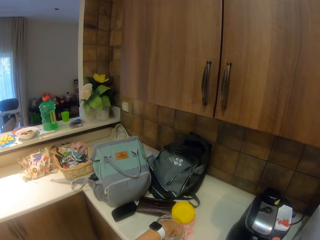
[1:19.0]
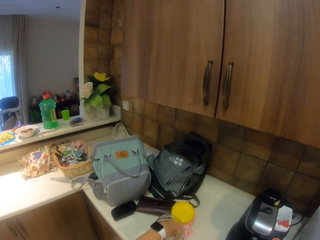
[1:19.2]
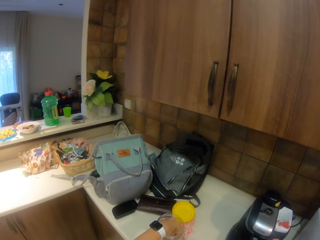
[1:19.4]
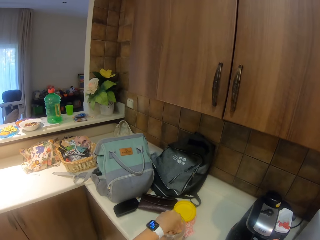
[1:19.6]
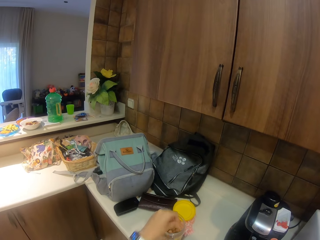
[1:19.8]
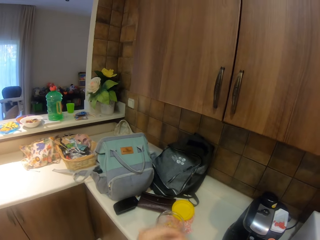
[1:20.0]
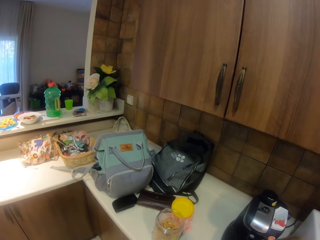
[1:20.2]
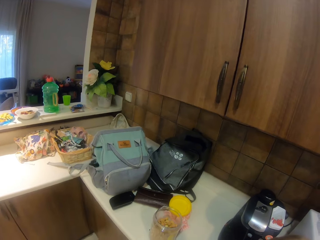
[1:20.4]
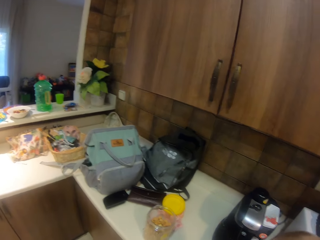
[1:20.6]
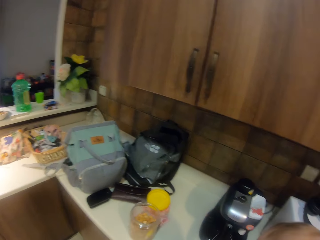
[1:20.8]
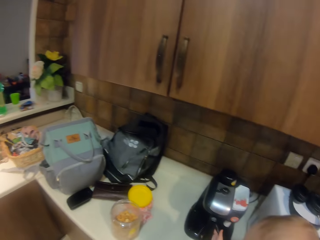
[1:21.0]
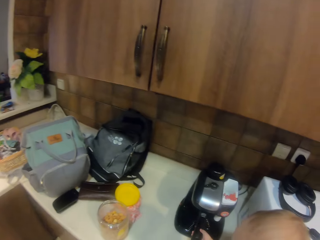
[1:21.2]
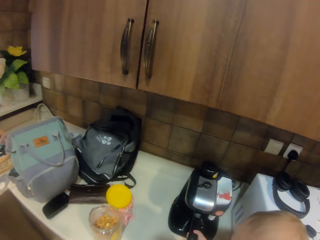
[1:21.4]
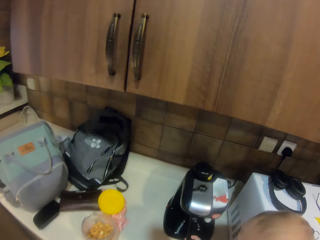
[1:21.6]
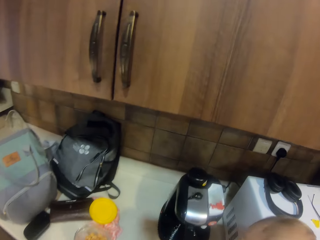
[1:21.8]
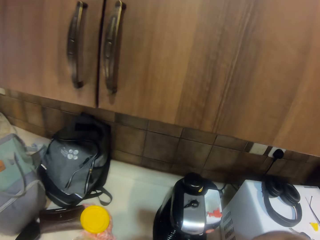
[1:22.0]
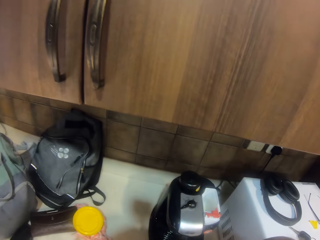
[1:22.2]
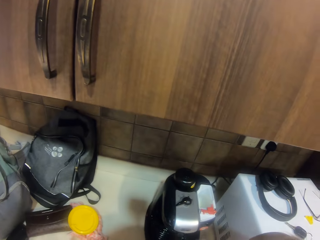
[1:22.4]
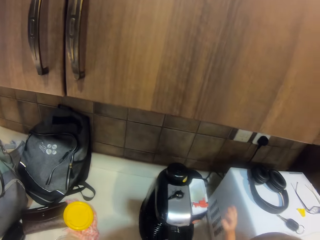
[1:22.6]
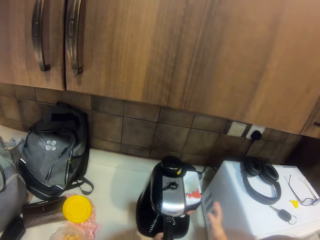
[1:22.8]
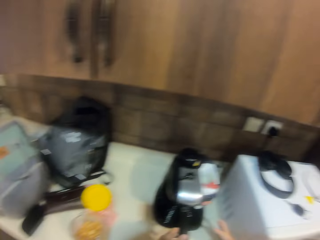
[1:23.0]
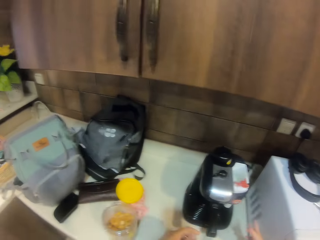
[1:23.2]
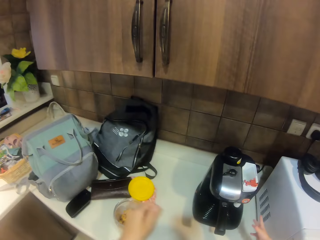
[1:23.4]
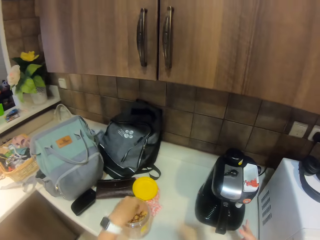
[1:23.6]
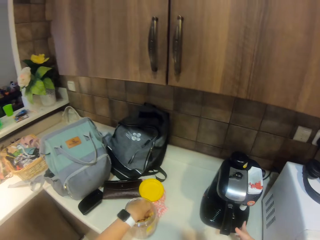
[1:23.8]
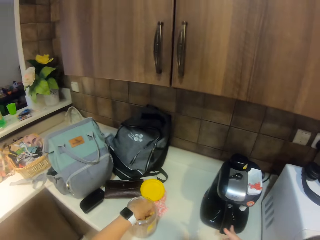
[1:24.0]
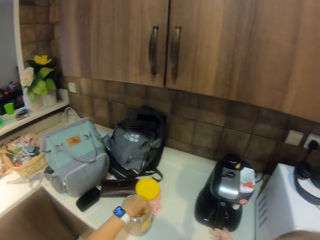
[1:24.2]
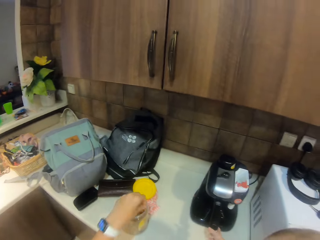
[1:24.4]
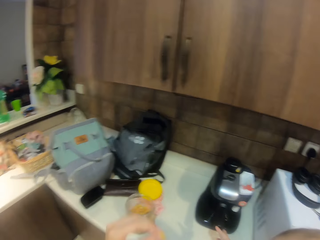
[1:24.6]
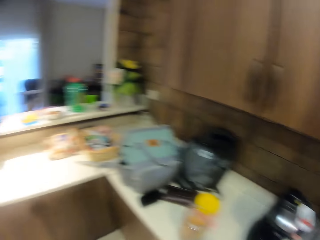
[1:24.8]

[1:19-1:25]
The camera wearer picks up the ground nut from the container. They eat the ground nut. They pick up the ground nut from the container.

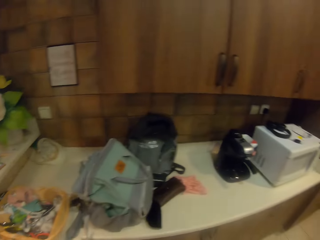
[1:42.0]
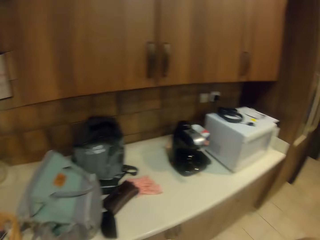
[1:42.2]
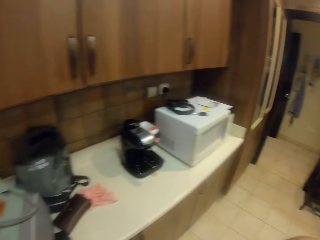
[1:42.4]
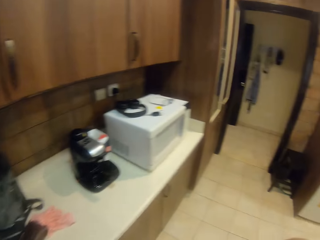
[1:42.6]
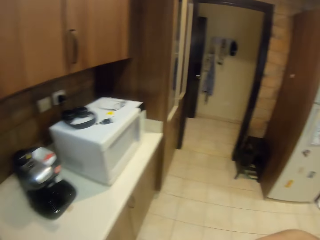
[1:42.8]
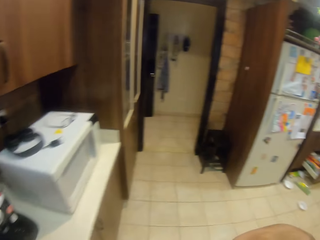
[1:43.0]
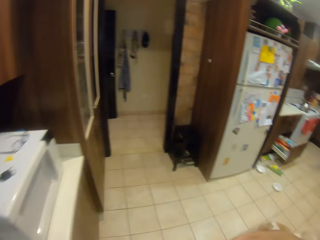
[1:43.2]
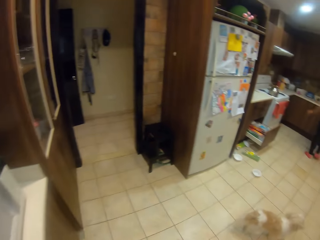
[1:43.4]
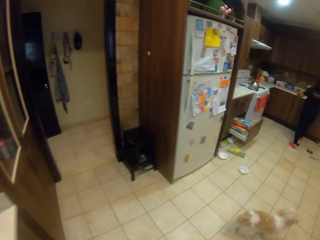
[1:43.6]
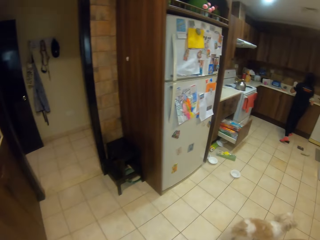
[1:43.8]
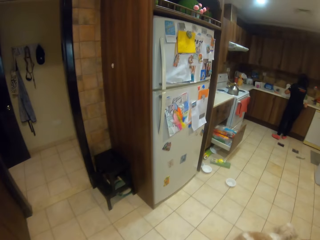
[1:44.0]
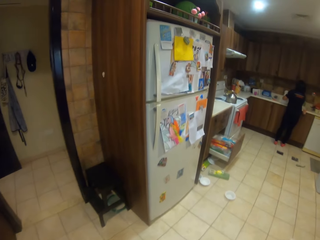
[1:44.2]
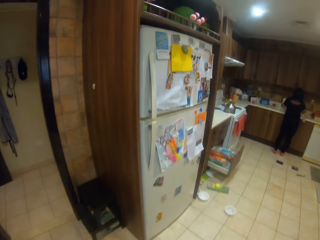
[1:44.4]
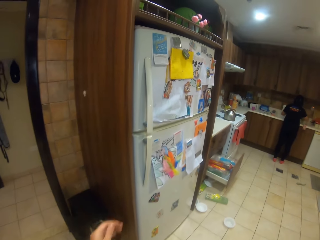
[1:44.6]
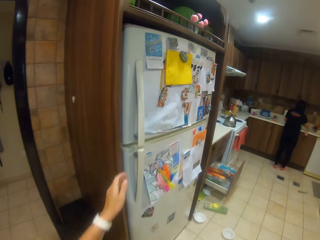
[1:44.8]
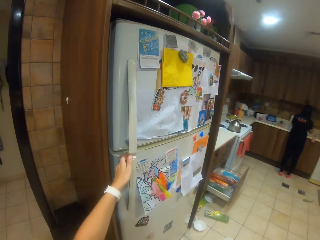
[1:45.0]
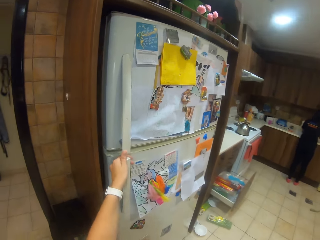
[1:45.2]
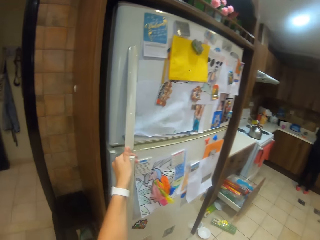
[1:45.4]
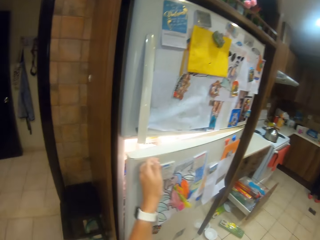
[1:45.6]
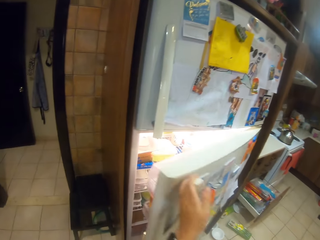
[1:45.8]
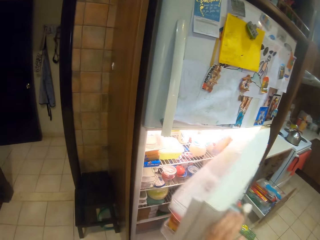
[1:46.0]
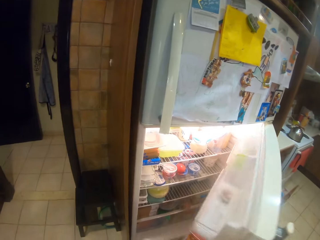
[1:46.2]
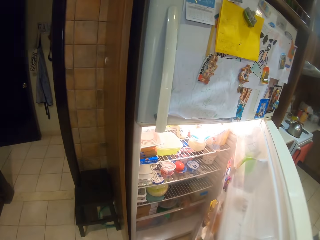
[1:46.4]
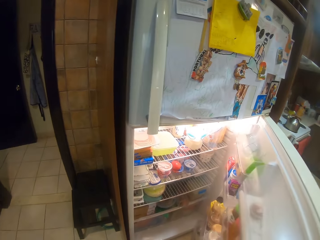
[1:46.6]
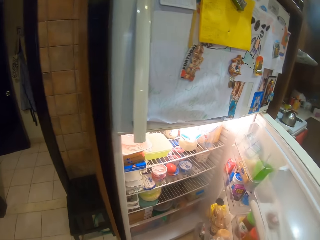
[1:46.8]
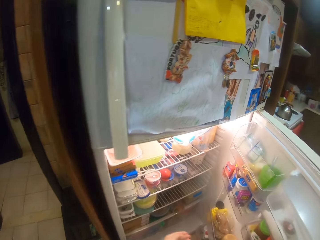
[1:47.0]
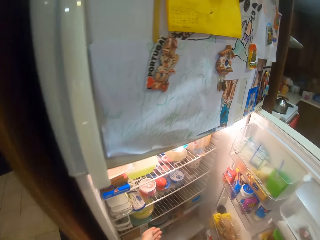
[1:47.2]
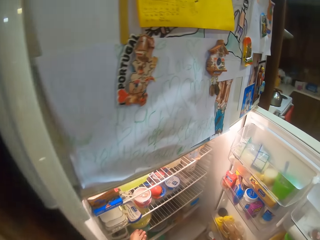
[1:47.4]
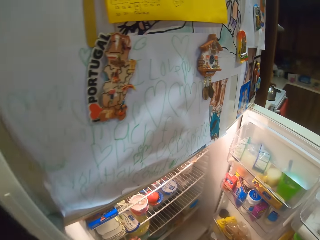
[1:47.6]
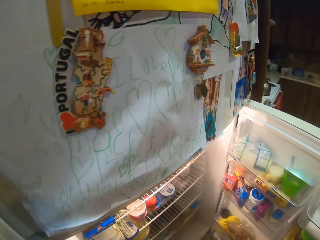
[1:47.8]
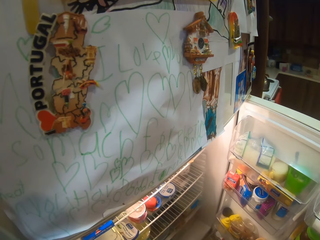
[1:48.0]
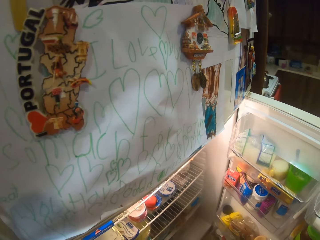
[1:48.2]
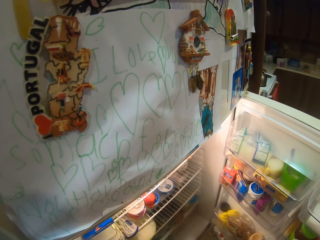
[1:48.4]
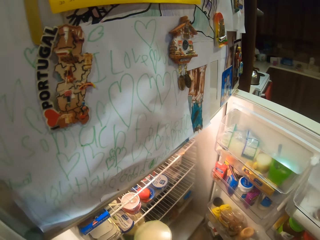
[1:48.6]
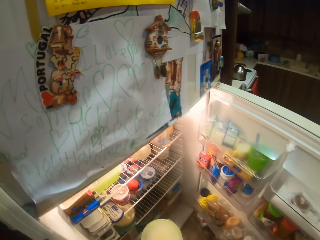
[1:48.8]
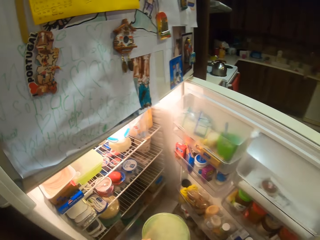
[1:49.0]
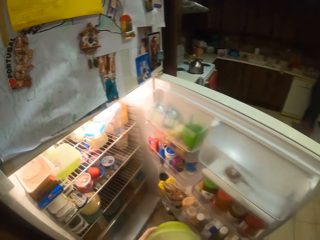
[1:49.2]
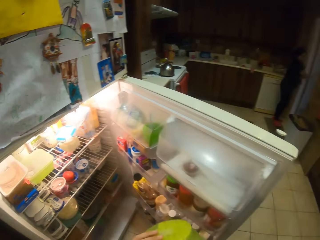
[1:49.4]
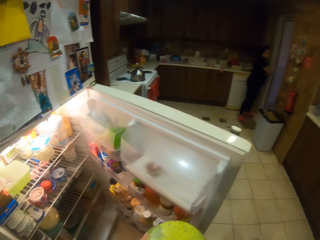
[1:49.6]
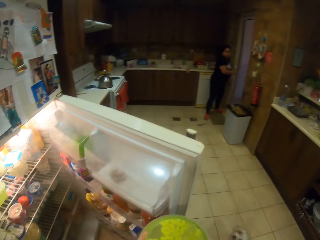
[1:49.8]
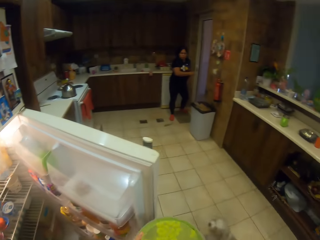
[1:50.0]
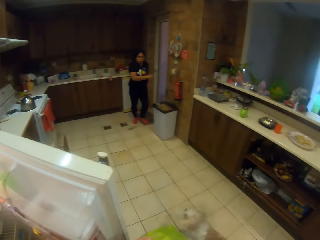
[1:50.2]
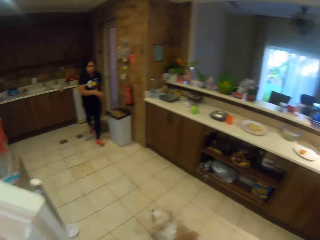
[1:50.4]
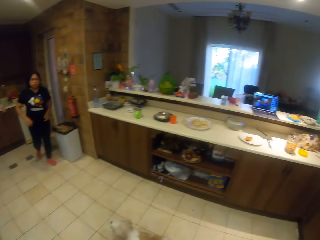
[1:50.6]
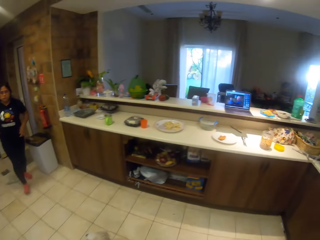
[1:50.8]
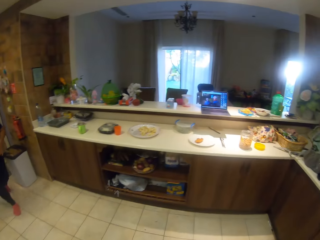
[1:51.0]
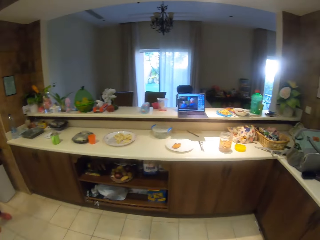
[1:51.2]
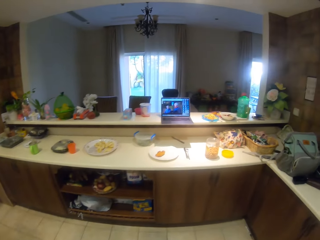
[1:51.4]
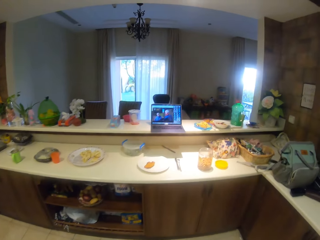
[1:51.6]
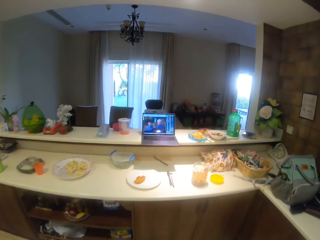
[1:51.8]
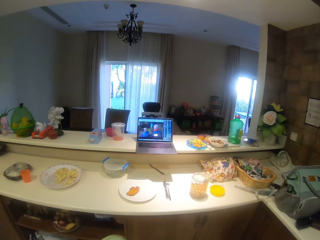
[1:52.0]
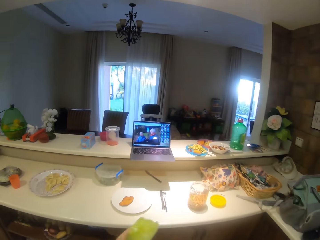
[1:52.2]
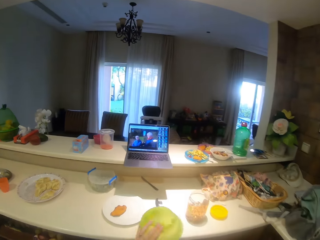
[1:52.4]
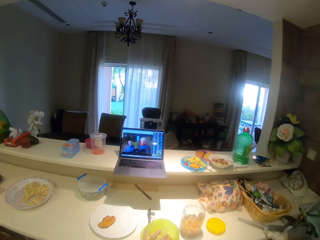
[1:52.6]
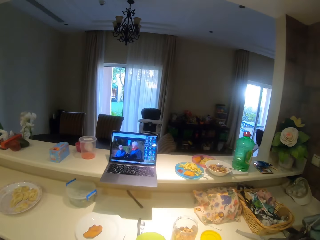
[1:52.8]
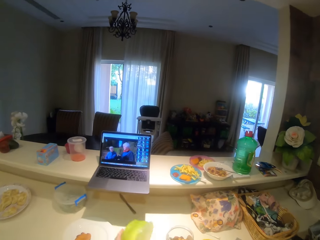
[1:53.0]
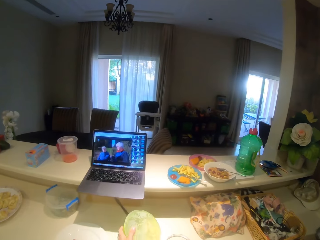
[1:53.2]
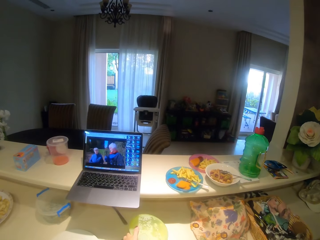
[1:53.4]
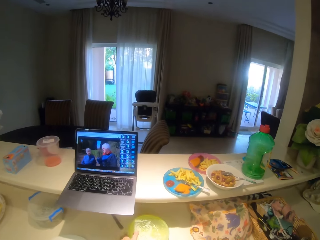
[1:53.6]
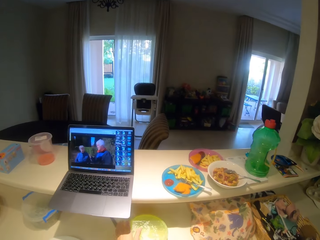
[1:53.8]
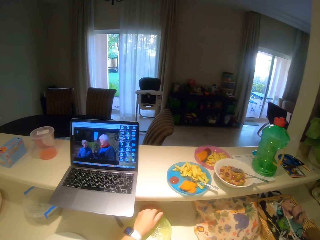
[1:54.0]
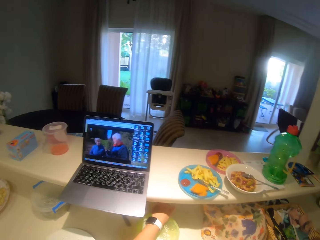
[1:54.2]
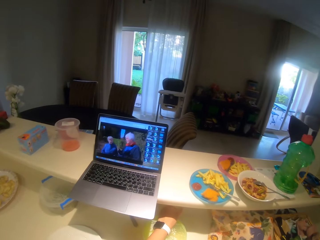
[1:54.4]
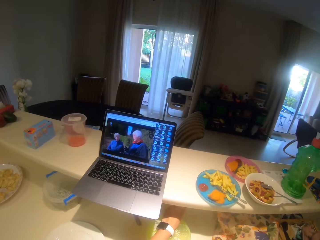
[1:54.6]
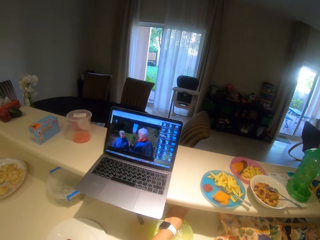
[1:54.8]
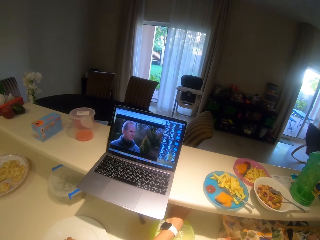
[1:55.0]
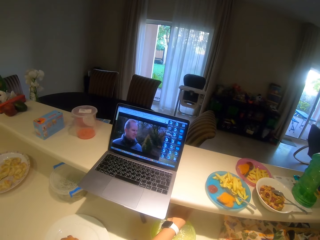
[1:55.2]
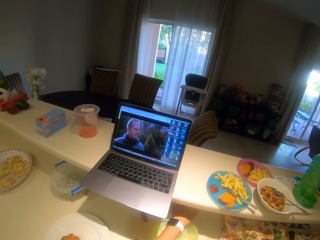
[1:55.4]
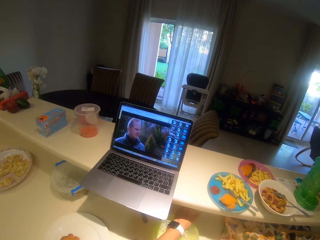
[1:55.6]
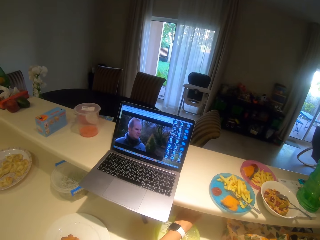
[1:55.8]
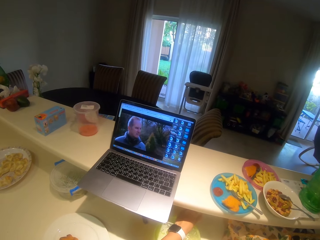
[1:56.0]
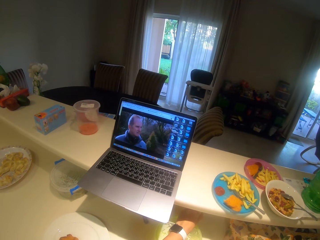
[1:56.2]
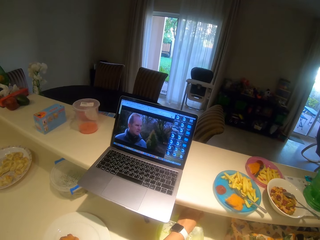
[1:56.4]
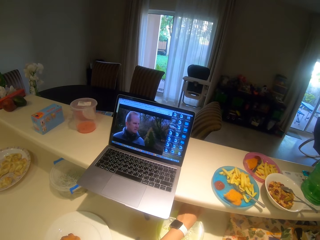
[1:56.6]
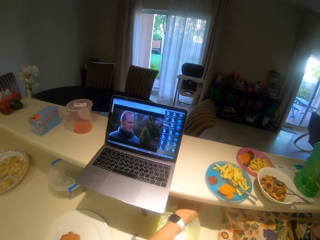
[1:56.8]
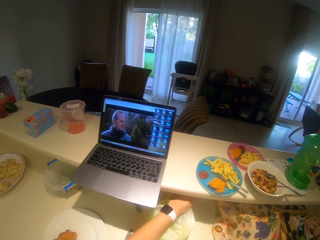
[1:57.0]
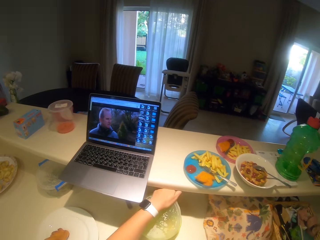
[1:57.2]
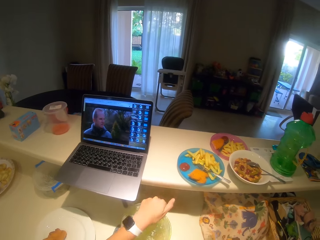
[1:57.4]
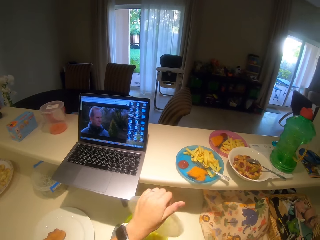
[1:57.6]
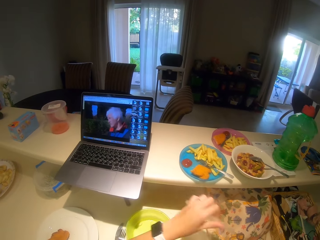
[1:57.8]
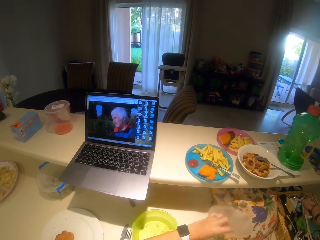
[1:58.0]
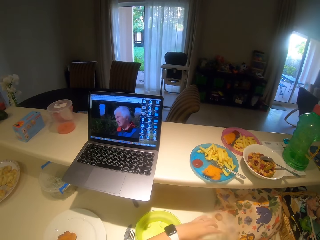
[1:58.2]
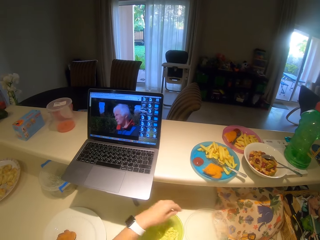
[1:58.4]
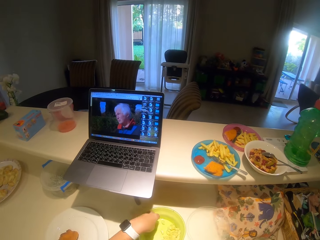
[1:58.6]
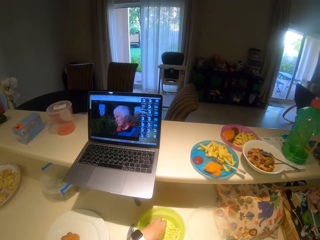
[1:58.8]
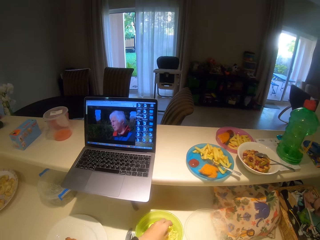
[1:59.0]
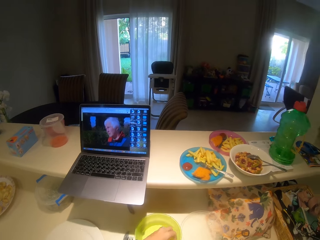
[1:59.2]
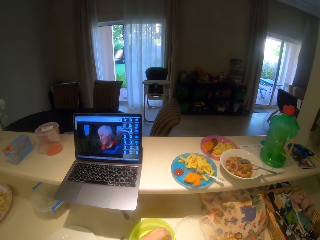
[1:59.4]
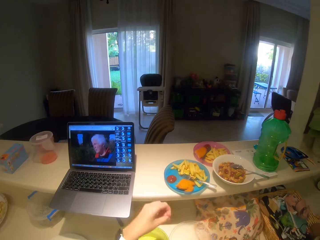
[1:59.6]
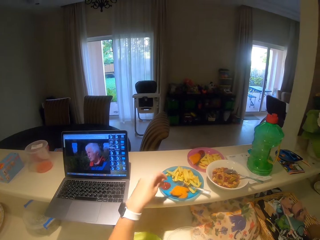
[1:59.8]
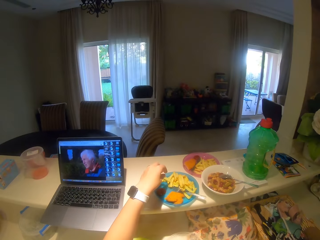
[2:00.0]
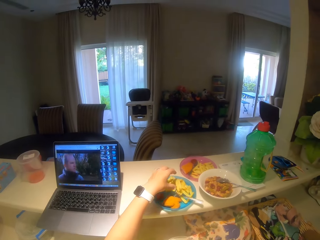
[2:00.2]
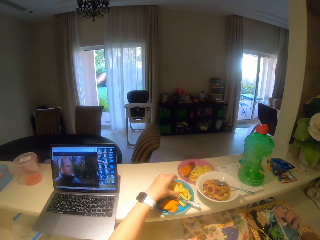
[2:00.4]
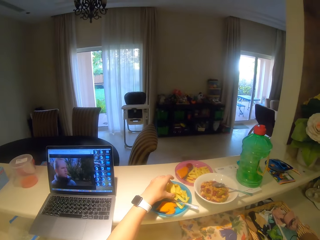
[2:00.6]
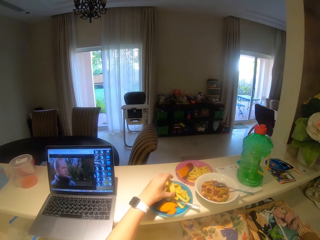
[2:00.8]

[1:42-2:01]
The camera wearer walks to the fridge. They walk around the house. They open the refrigerator. They pick up the container from the refrigerator. They look around the house and walk around the house. They put the container on the table. They walk with the container to the kitchen counter. They watch the video with a laptop. They open the container lid. They put the container lid on the table. They touch the food inside the container.
